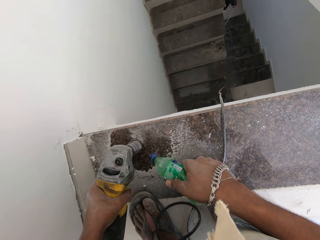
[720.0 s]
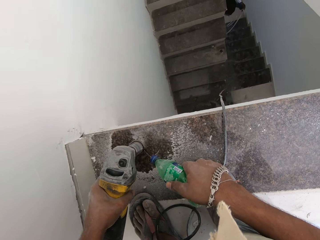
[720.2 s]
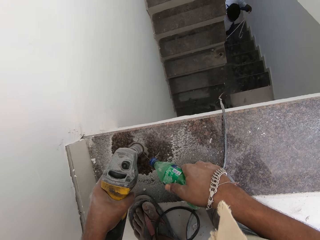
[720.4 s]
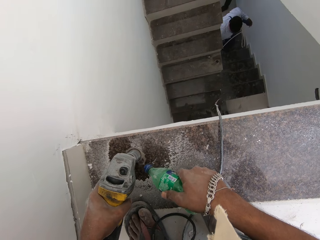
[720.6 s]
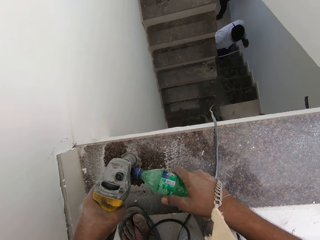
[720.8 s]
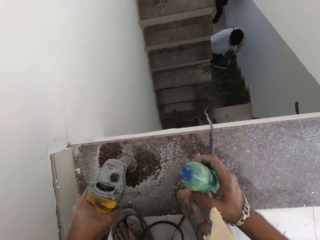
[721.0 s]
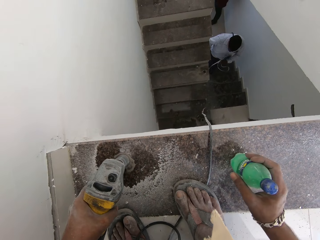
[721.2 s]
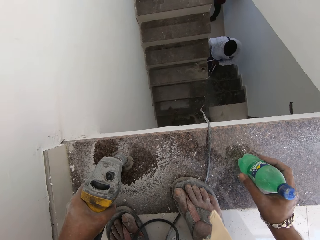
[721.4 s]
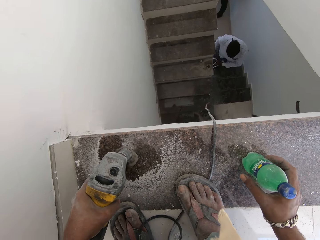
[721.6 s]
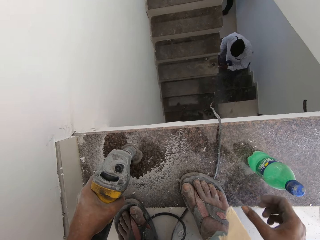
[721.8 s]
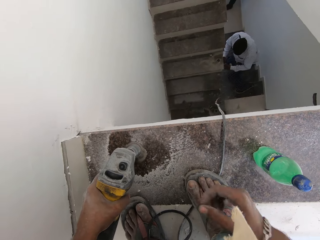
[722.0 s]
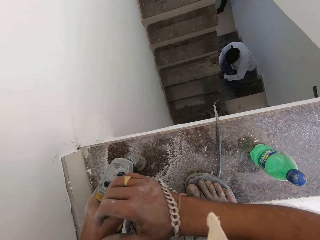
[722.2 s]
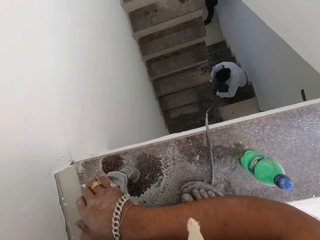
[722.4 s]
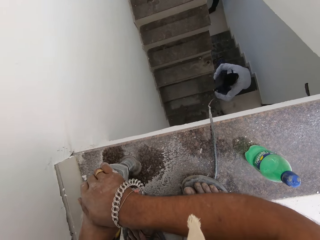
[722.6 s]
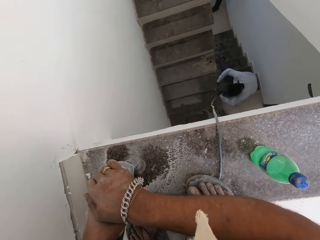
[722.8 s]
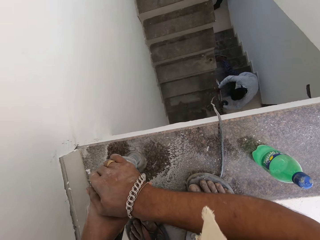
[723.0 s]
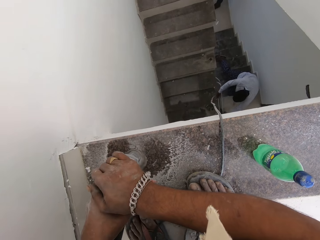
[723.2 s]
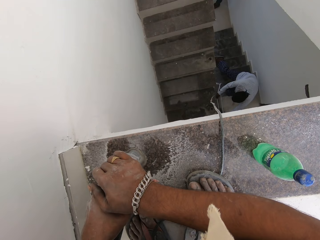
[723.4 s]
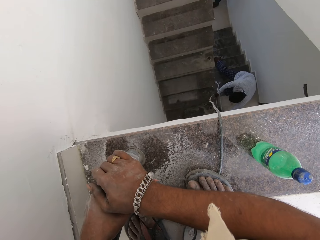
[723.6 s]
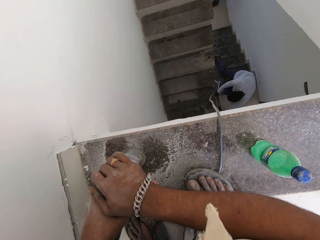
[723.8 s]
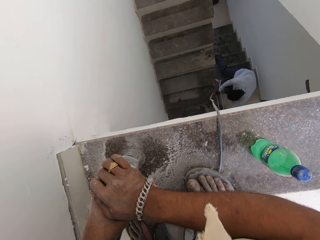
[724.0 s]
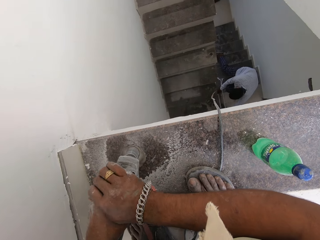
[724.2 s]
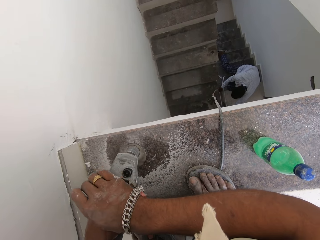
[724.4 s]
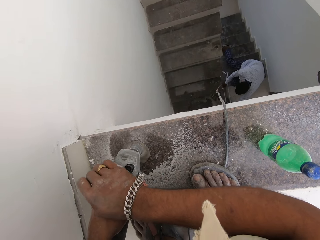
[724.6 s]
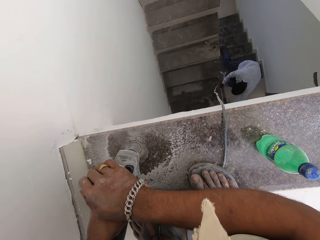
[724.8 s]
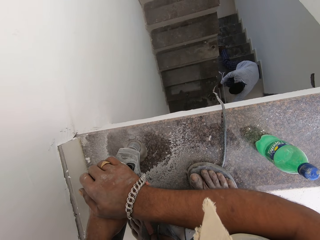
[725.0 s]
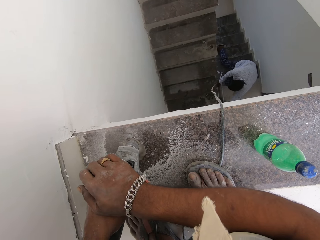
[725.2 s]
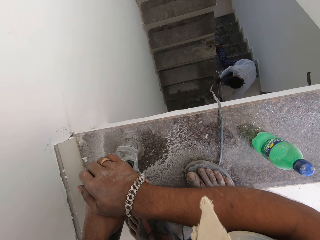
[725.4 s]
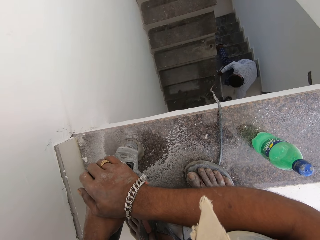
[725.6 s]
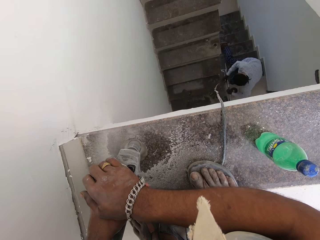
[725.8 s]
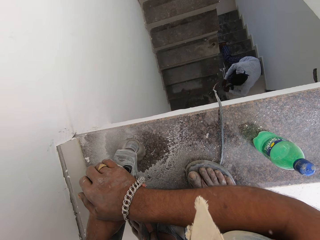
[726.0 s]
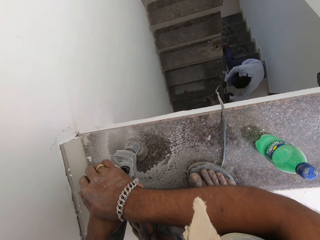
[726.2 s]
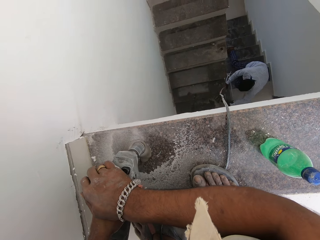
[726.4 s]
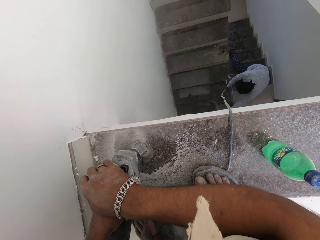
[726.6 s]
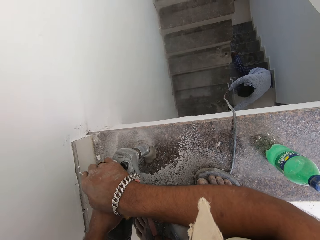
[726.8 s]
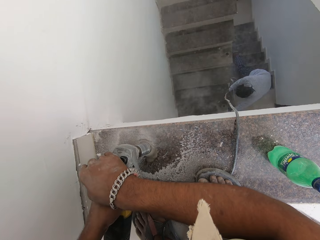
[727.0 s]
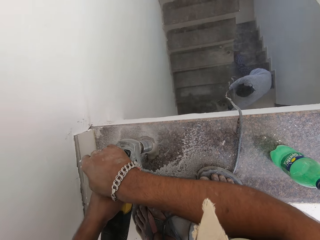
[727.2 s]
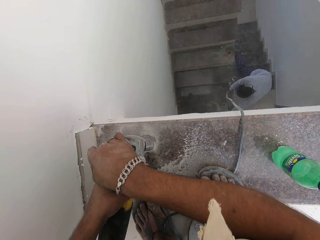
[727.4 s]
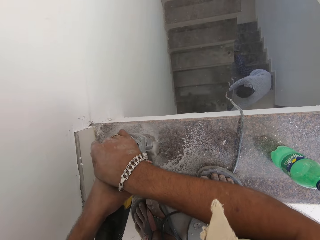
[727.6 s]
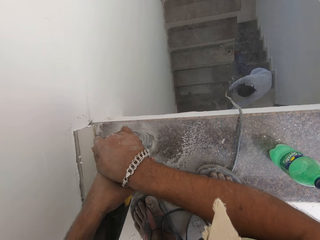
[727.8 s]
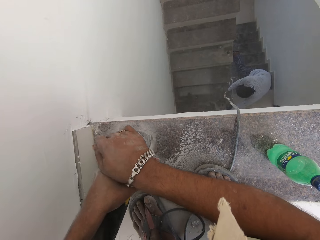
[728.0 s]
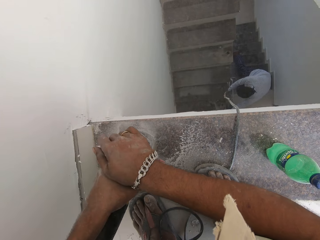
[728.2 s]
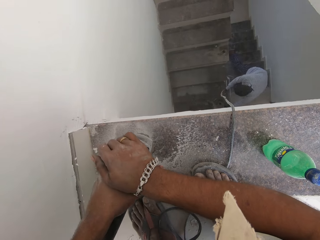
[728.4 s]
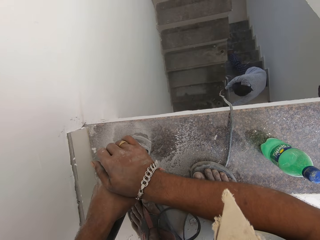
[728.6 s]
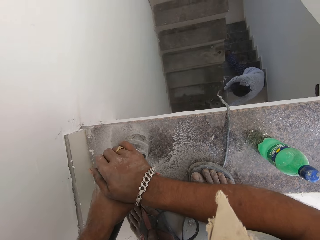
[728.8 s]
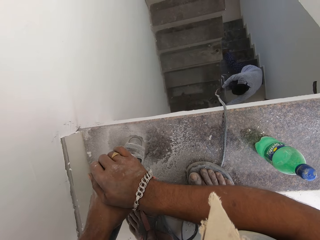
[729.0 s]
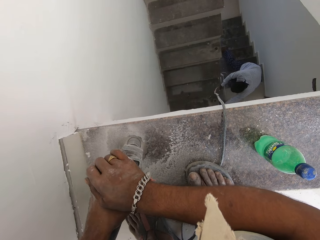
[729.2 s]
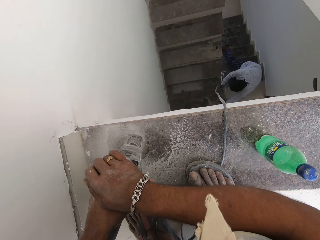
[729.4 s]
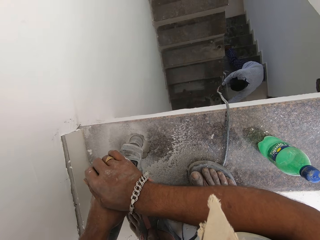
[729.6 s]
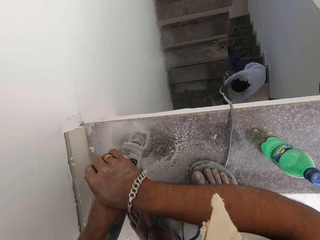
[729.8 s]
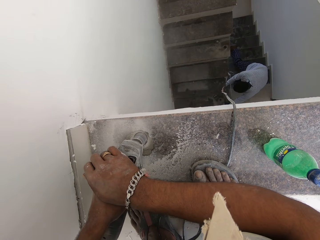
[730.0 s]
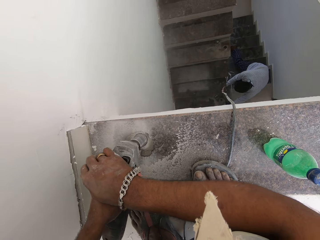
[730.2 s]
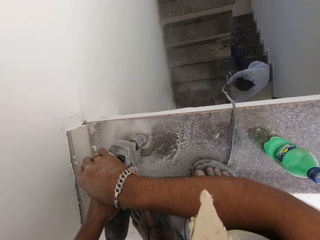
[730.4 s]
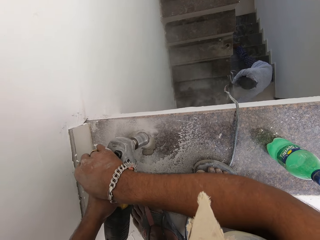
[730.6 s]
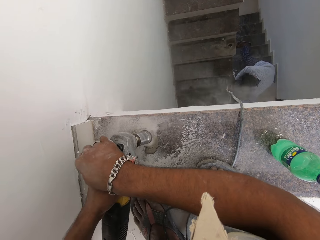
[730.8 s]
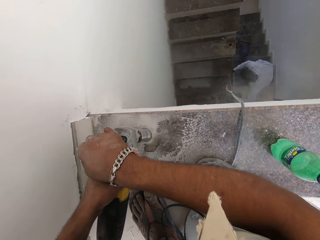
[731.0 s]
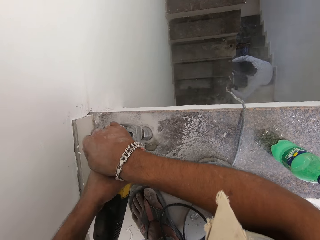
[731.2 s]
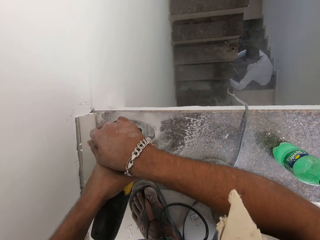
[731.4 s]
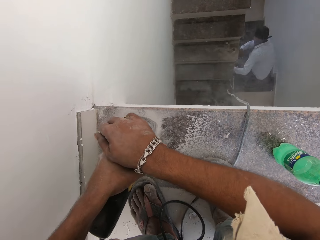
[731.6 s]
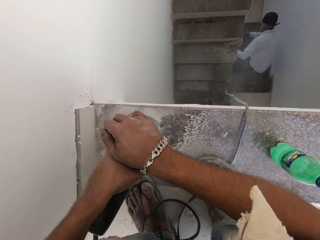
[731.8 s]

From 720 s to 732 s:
The camera wearer drops the bottle of water in his right hand on the tiles. The man climbs the stairs. The camera wearer drills the tiles with the drilling machine in his hands.

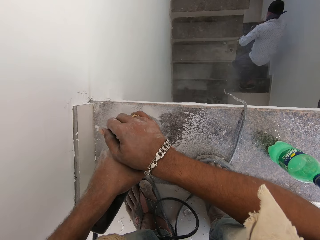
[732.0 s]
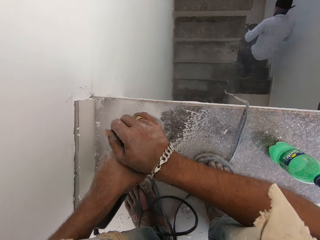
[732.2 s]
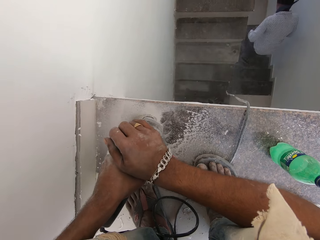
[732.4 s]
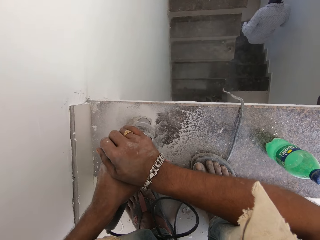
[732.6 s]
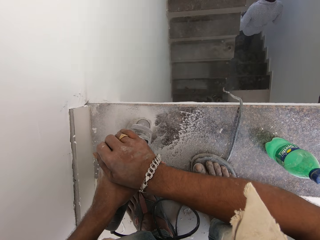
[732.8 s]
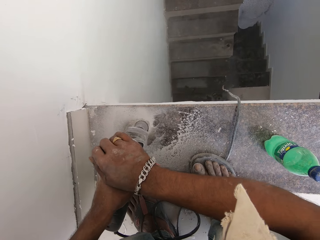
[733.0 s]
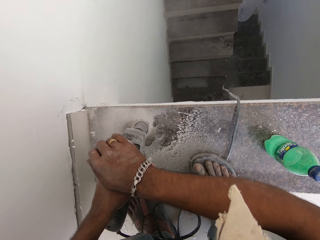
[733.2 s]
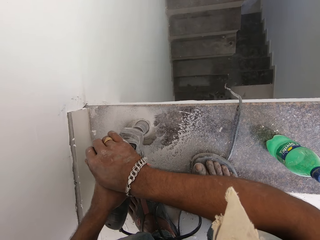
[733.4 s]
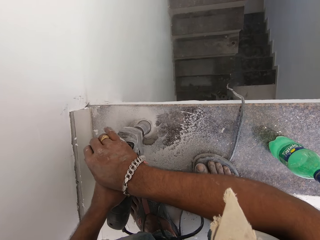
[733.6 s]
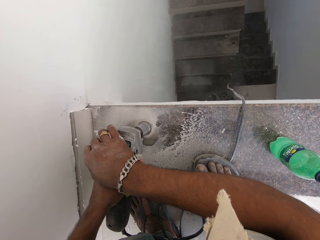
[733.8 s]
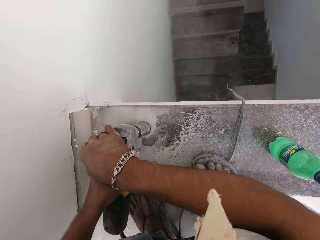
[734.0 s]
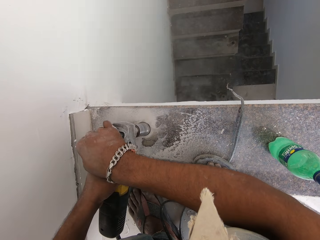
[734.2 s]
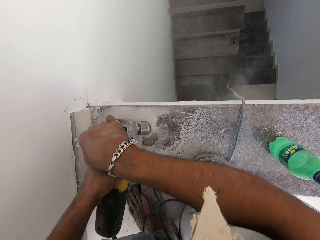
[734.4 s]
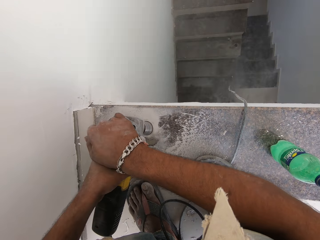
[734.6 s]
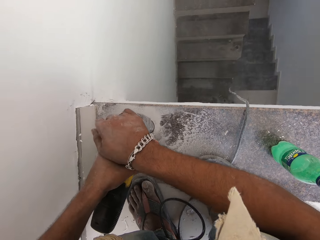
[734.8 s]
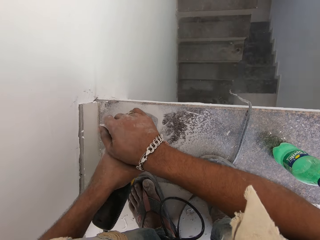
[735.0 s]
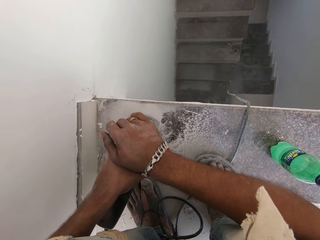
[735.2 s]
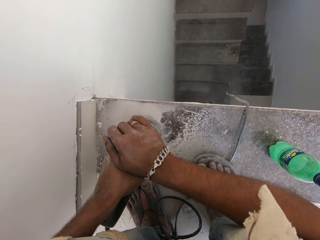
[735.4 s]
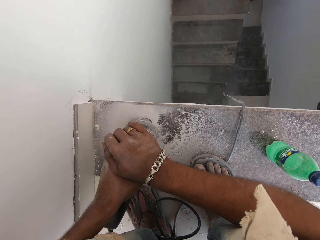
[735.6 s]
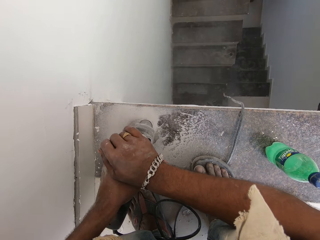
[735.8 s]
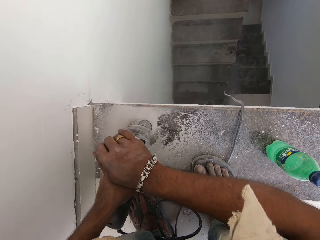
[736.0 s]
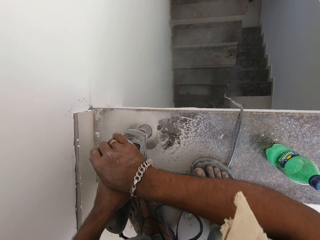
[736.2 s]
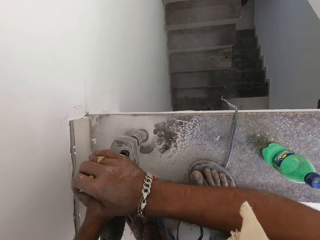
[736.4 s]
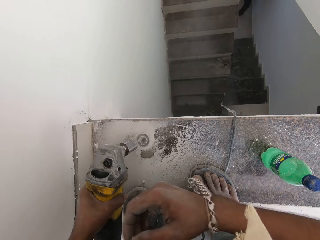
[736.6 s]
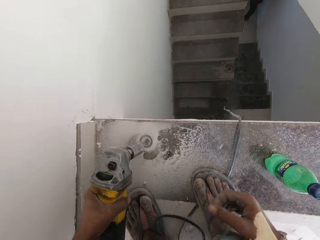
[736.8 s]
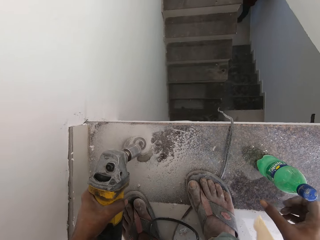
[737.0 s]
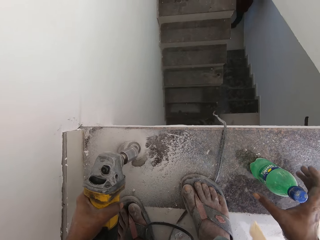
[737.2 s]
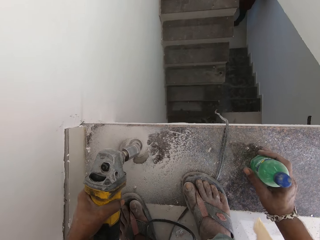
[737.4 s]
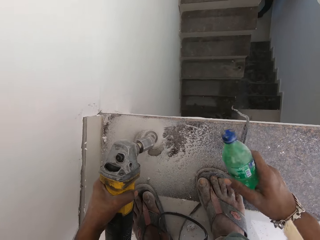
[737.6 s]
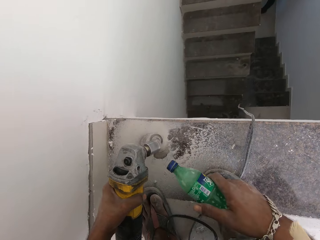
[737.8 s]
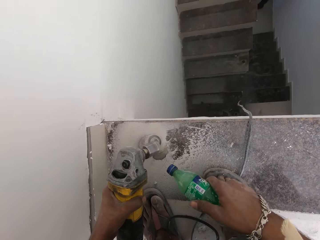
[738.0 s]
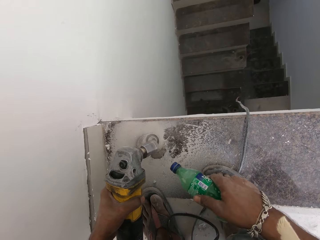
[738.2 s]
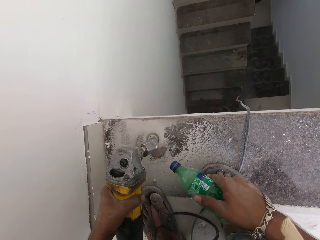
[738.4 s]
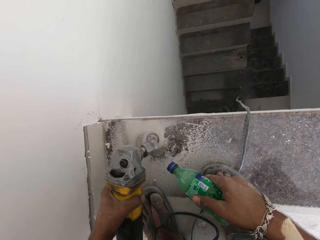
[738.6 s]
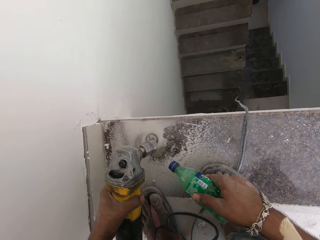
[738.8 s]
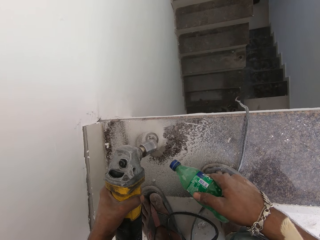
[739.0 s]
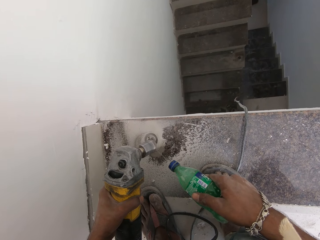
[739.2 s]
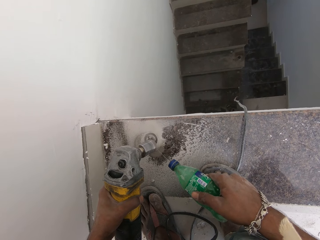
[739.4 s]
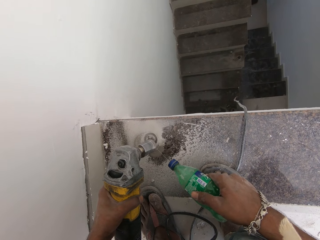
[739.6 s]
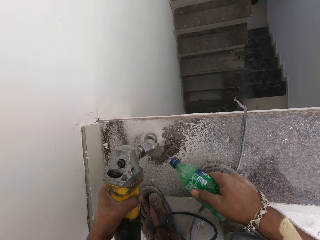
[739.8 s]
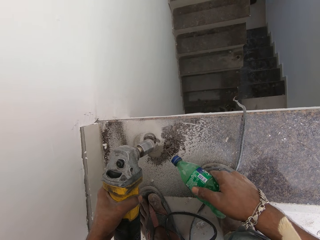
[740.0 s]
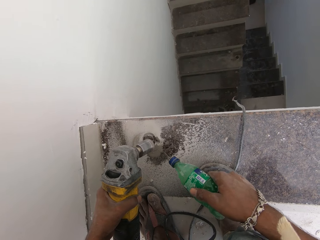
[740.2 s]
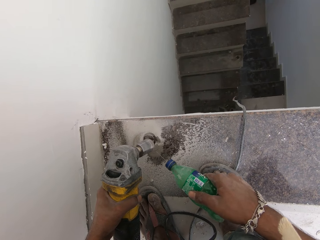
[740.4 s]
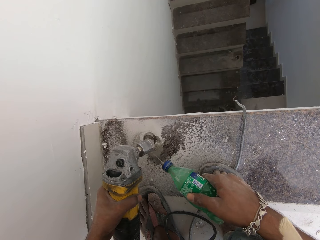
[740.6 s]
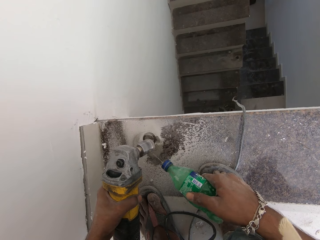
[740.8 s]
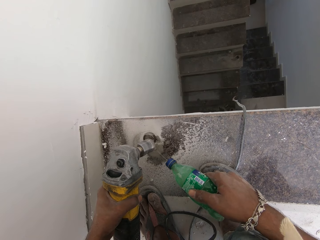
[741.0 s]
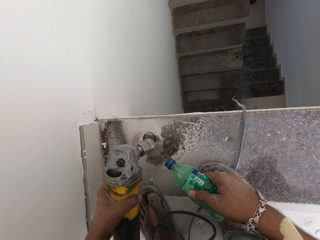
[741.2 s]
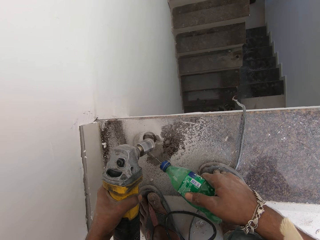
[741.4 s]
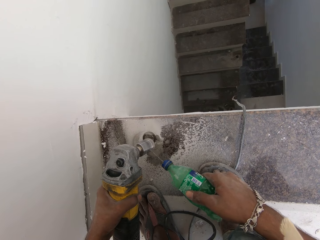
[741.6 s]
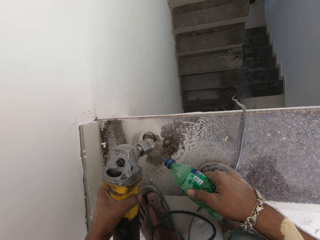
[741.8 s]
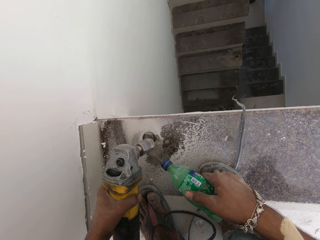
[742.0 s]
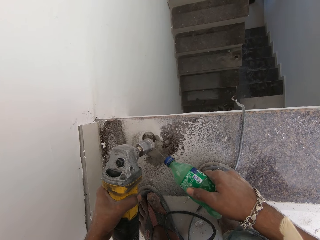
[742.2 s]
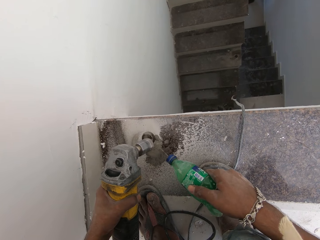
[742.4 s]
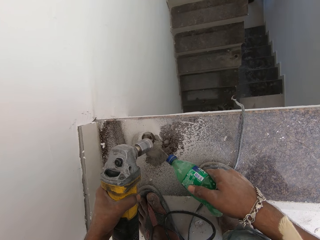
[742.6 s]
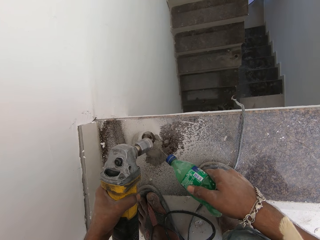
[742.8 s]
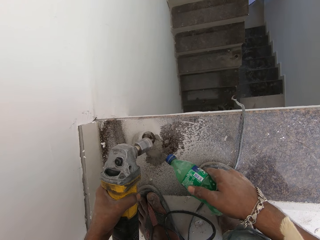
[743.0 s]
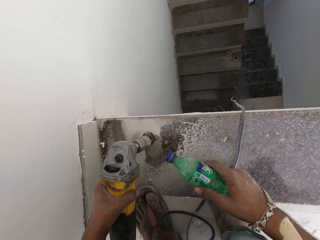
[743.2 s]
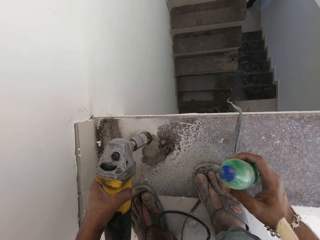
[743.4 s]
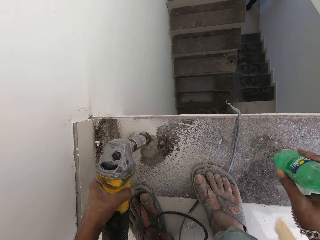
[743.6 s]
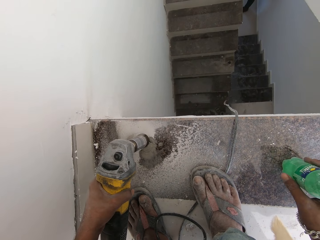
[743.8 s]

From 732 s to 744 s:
The camera wearer removes the drilling machine from the tiles with his left hand. He picks the bottle of water from the tiles with his right hand. He pours some water from the bottle on the tiles. He washes the drill.
